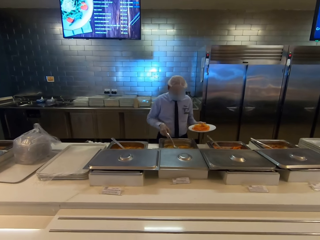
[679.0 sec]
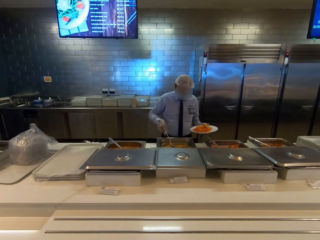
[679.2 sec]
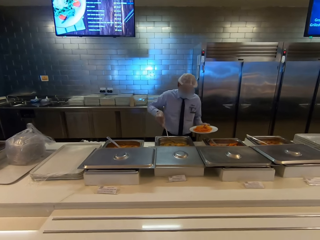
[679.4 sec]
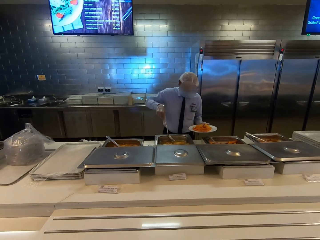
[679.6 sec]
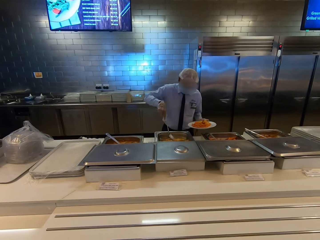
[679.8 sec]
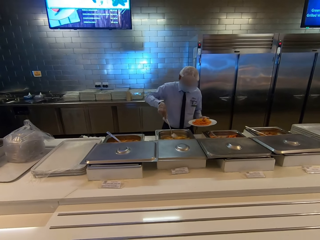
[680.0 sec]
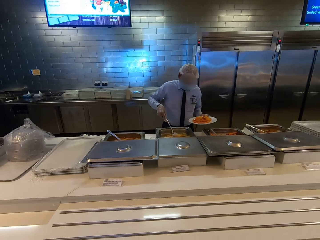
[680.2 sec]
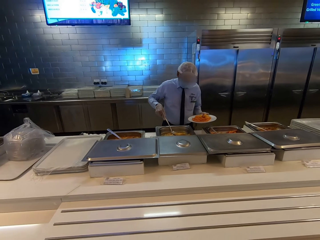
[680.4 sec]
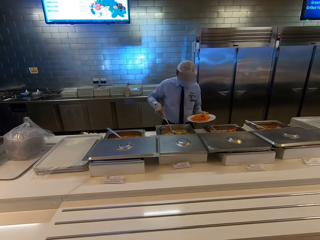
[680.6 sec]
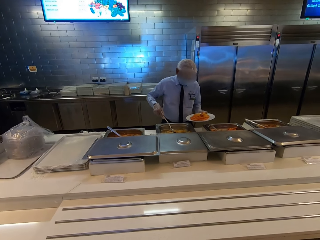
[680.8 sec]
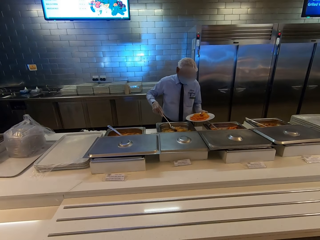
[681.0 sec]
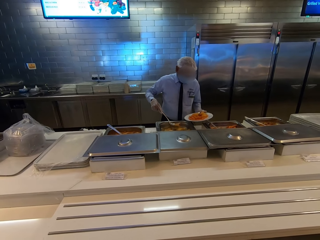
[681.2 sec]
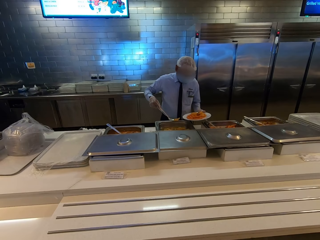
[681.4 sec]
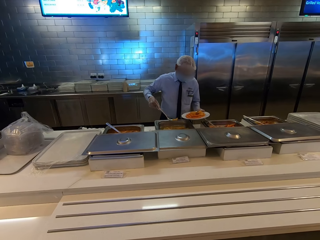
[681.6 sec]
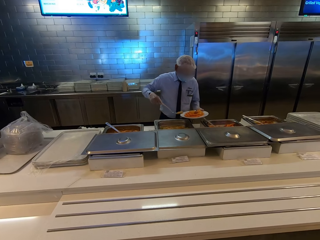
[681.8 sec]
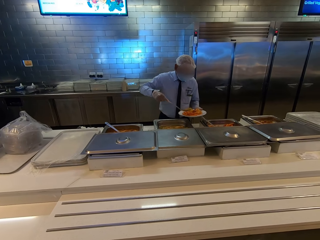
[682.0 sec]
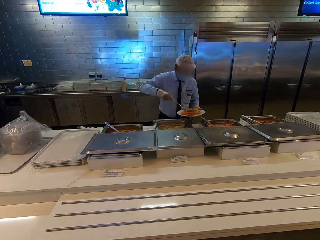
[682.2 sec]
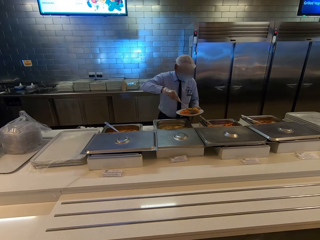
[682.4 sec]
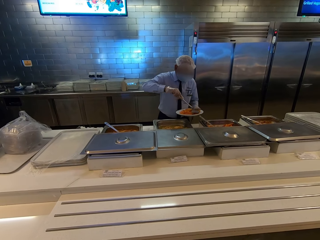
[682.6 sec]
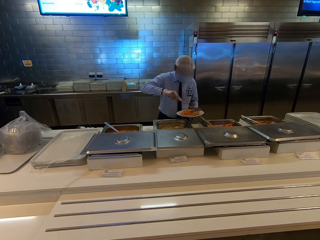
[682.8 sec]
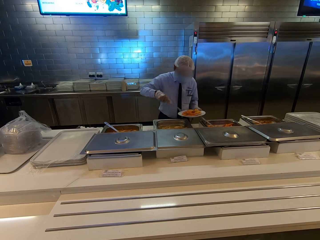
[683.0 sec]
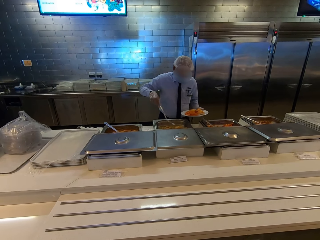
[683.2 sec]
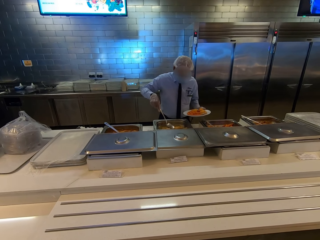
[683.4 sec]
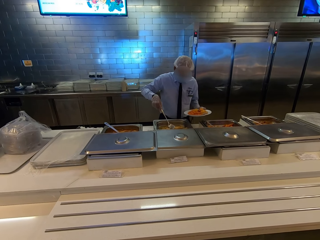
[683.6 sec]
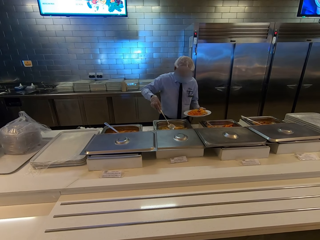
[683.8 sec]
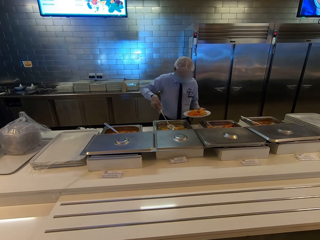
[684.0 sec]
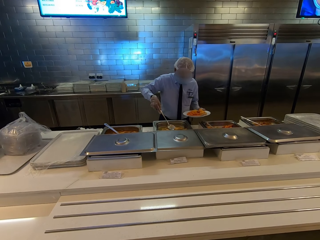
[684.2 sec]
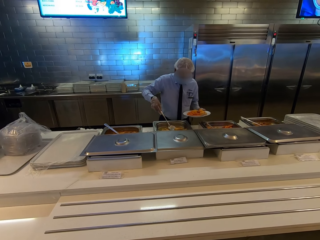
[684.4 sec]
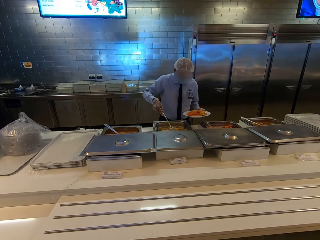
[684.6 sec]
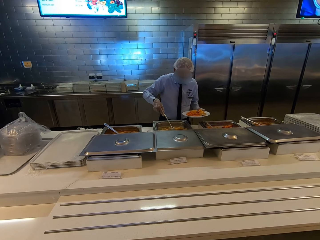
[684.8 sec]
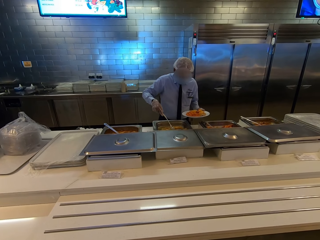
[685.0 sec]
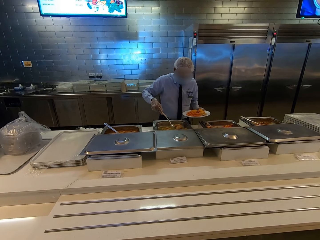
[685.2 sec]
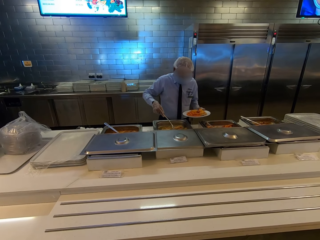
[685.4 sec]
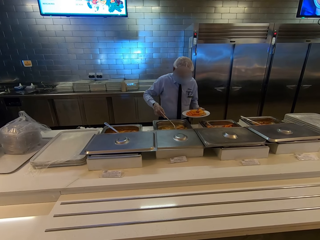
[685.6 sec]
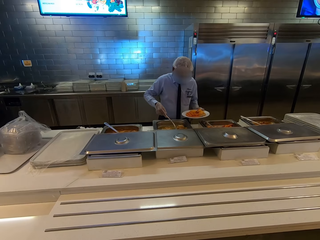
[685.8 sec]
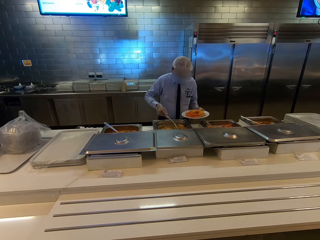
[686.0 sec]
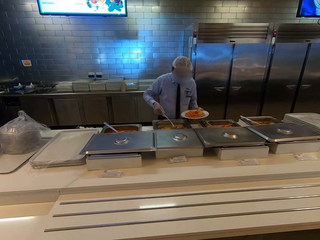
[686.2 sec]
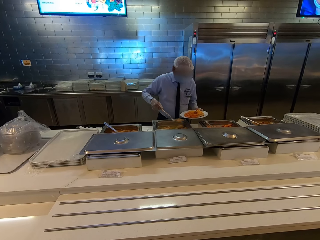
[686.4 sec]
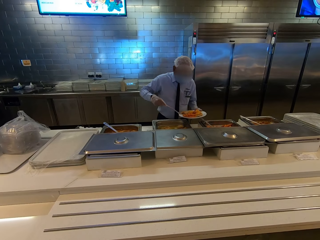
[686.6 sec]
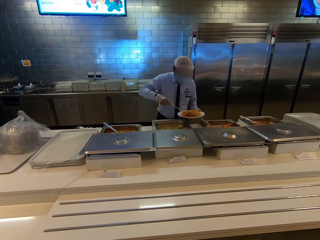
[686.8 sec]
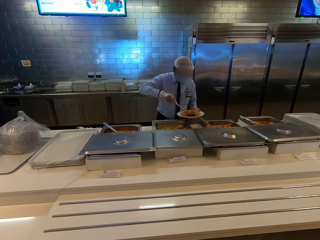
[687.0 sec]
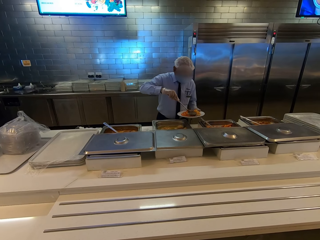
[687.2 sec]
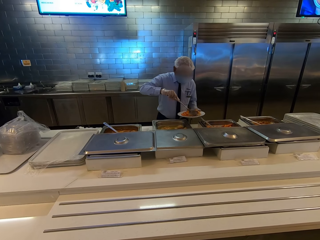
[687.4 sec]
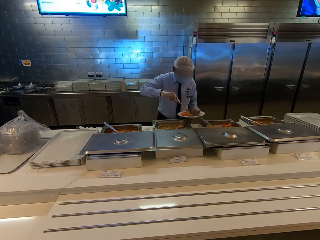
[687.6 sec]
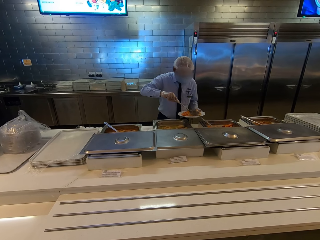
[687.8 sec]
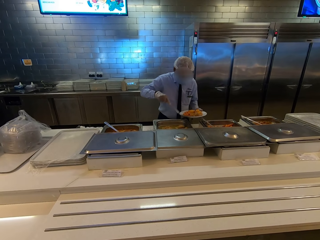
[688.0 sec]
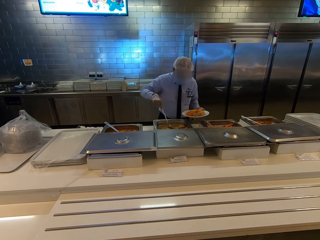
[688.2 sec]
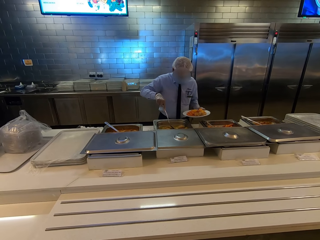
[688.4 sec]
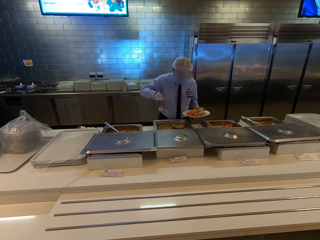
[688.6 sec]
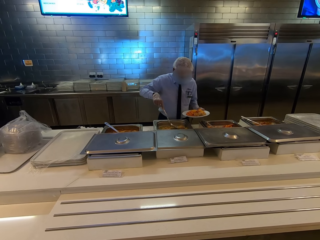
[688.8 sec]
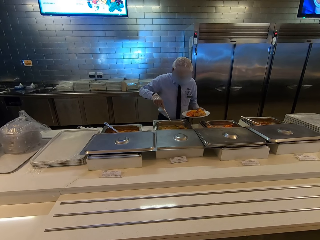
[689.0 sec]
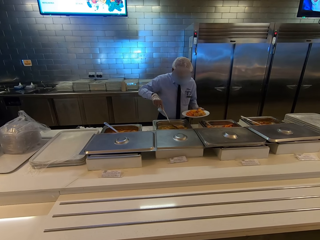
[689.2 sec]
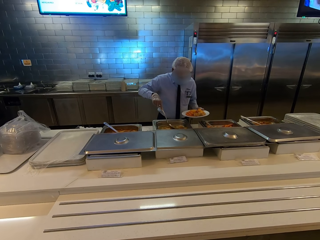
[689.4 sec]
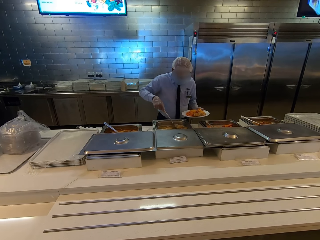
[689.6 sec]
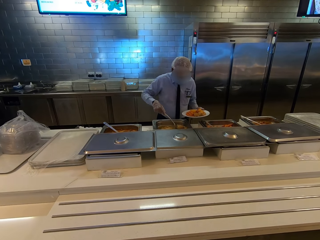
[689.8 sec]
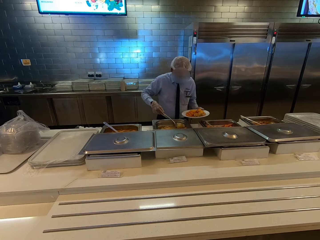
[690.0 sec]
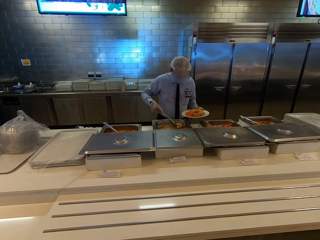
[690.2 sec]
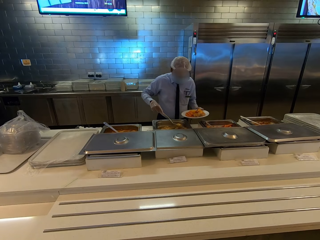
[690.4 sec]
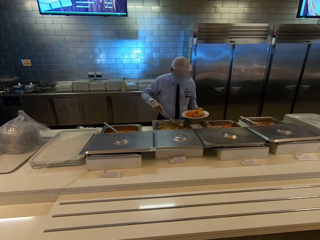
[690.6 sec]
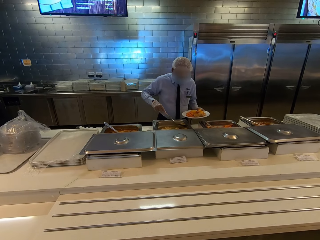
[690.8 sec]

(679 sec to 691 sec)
The man picks food from the pot. The man picks up a serving spoon. The man places food on the plate with the spoon. The man picks food from the pot and places food on the plate with the spoon. The man picks food from the pot.

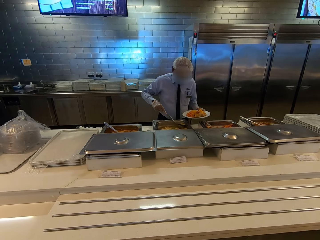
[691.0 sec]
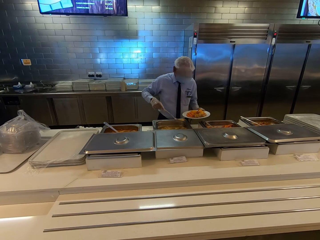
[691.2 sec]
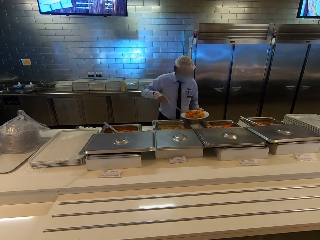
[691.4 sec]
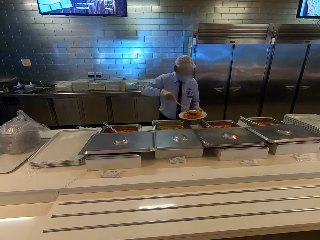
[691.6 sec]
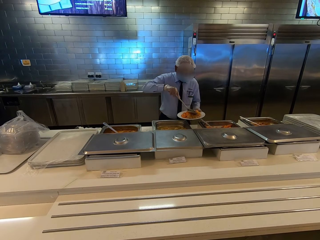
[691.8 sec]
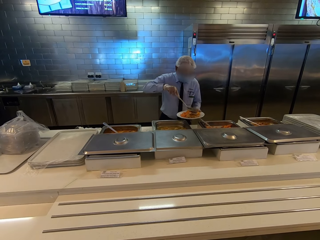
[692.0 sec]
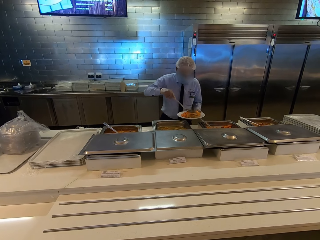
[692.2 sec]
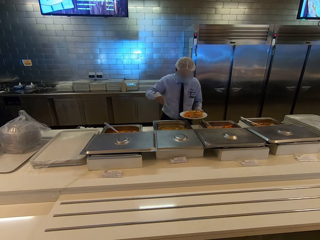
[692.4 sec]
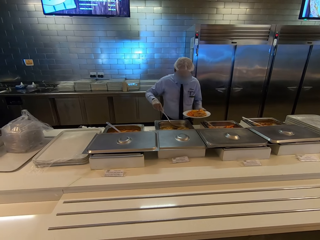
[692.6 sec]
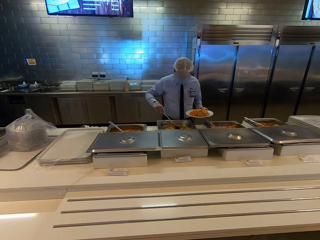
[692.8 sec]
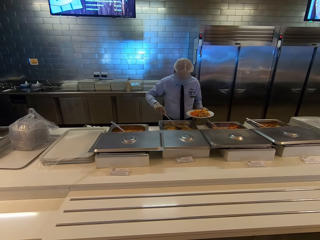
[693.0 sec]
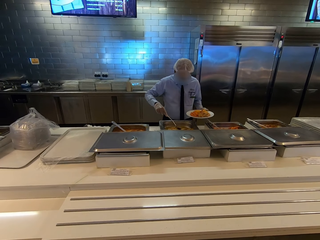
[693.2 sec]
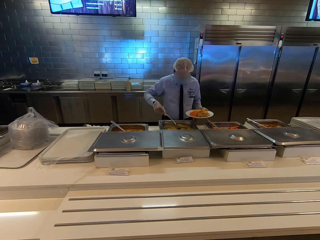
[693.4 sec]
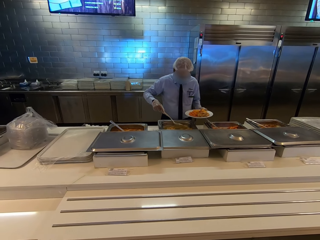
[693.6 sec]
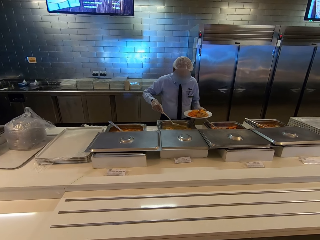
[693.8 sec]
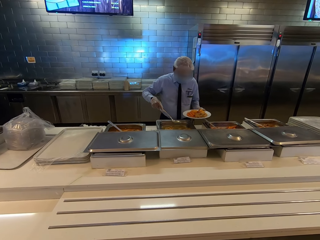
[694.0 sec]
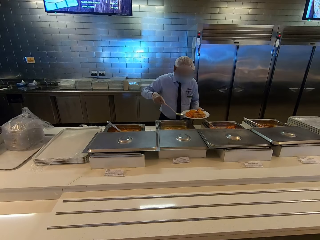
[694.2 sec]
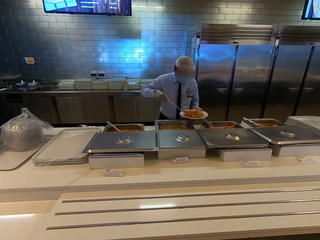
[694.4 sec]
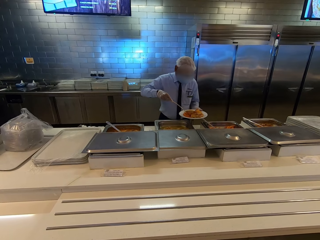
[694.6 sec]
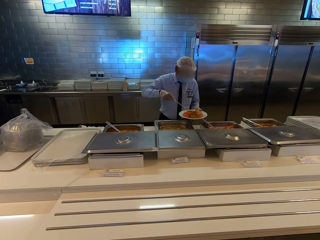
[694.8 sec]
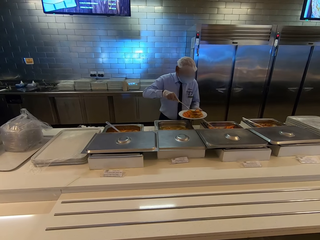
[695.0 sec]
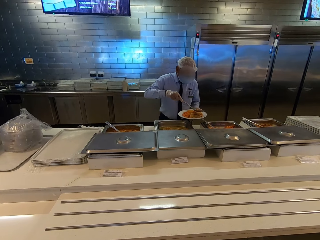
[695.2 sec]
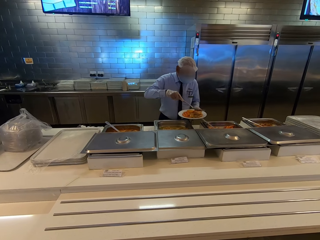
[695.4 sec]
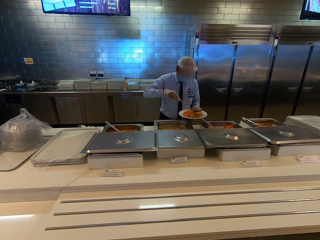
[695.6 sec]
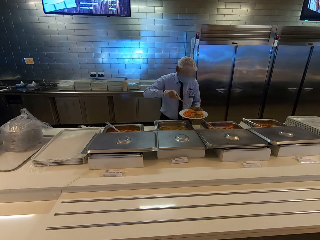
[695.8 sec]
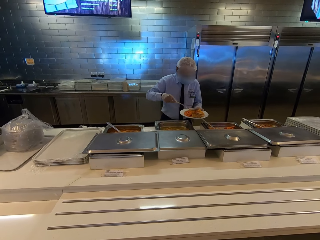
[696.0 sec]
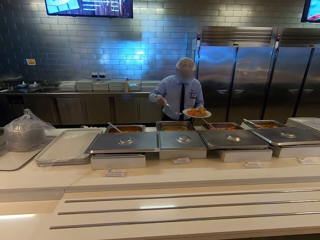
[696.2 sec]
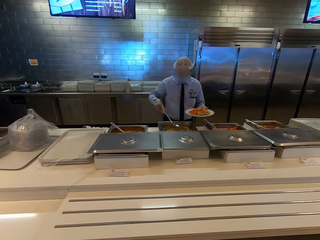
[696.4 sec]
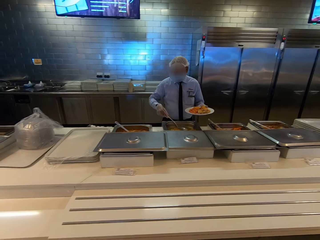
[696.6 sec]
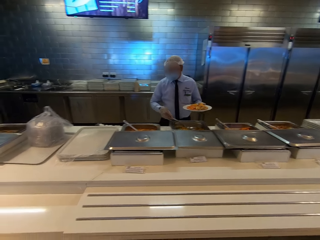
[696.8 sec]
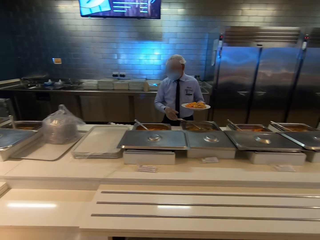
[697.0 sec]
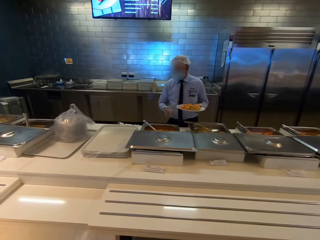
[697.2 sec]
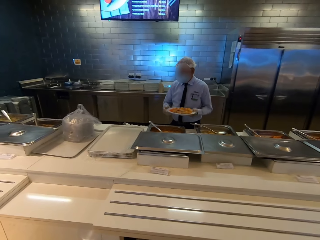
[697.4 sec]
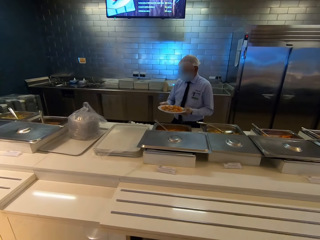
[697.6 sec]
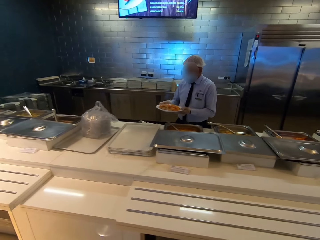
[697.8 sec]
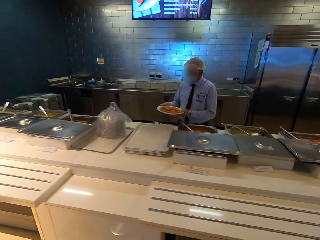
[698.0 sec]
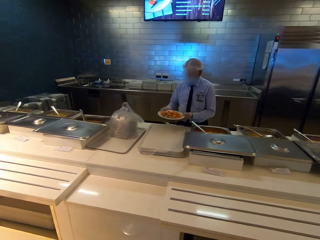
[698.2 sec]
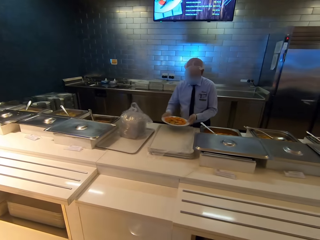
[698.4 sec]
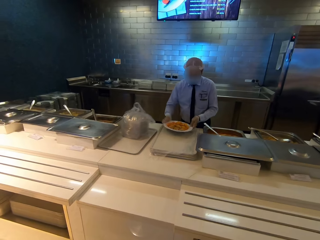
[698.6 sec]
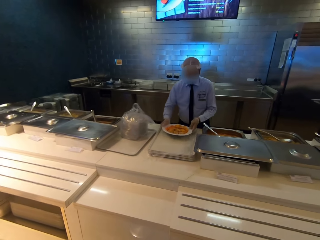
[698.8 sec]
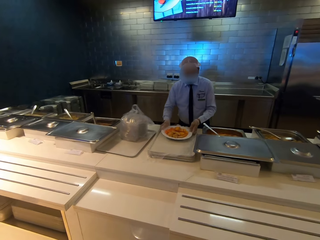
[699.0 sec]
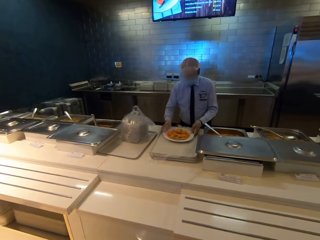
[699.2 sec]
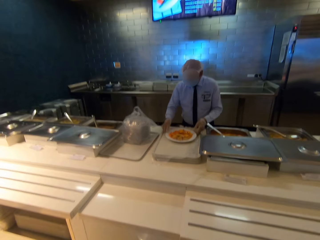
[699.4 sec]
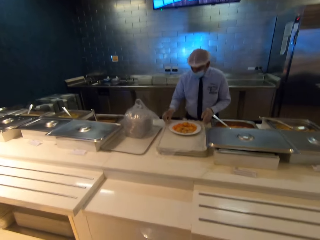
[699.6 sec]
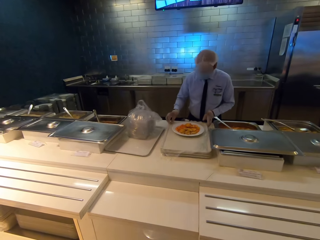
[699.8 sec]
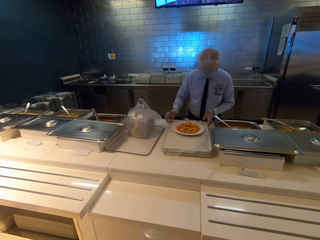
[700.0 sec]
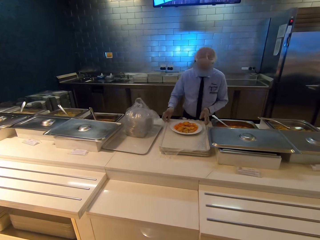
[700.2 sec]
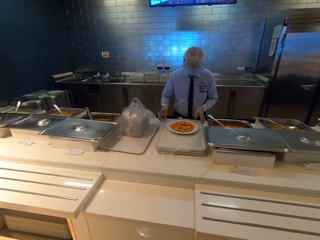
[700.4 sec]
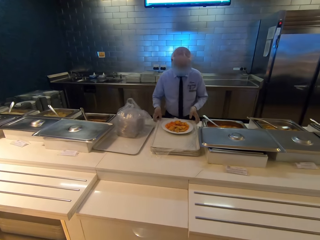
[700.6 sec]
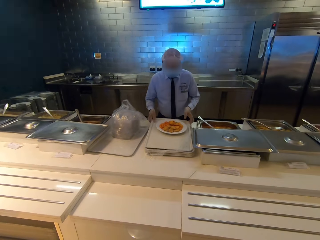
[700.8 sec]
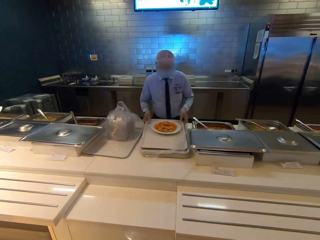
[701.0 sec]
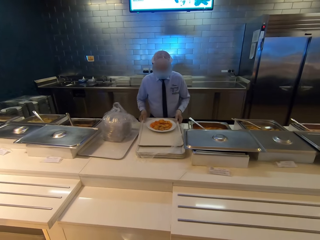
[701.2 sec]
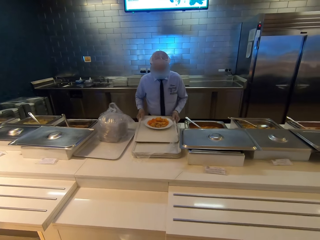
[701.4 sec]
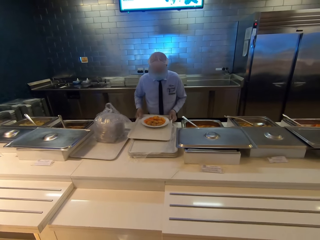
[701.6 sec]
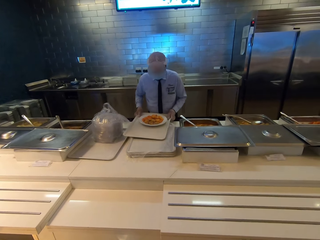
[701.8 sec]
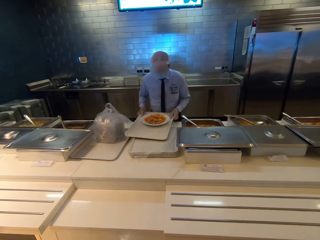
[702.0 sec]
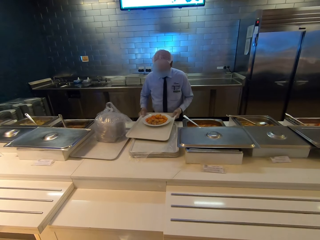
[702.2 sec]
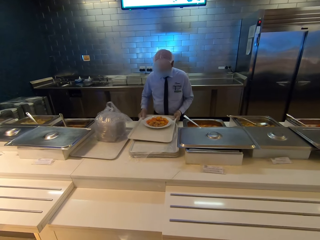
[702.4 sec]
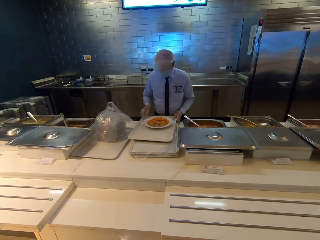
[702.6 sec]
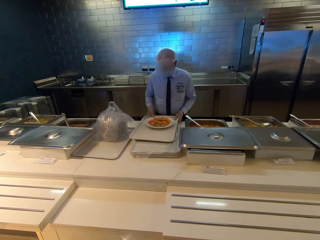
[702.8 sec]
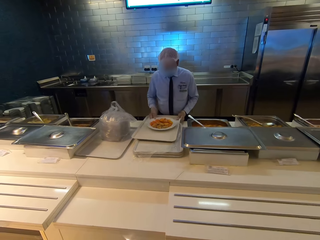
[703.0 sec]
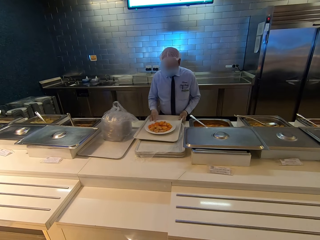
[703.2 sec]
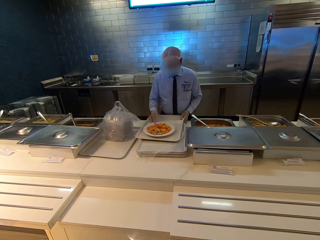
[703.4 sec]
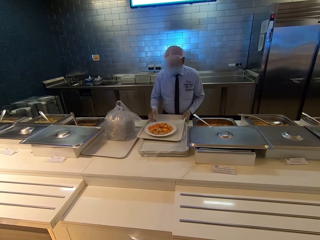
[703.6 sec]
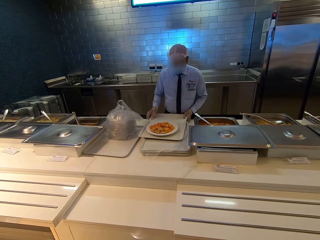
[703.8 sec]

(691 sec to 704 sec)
A person places food on the plate with a spoon. The person picks food from the pot, places food on the plate with a spoon, and places the spoon in the pot. The person puts a plate with food on a tray, picks up the tray, aligns food on the tray, and moves the plate with food on the edge of the tray.
